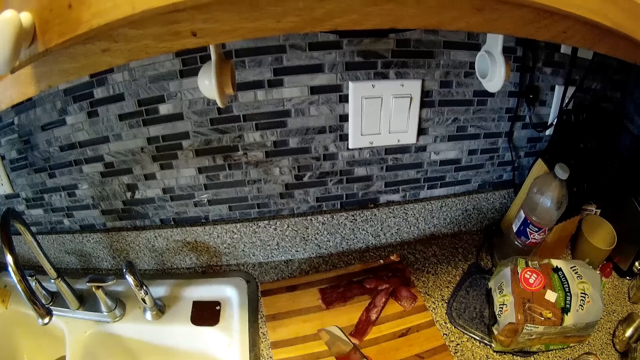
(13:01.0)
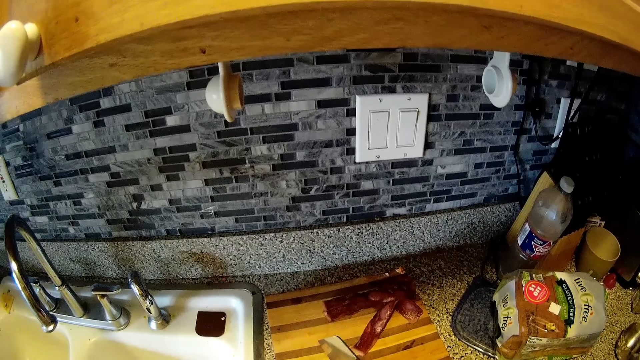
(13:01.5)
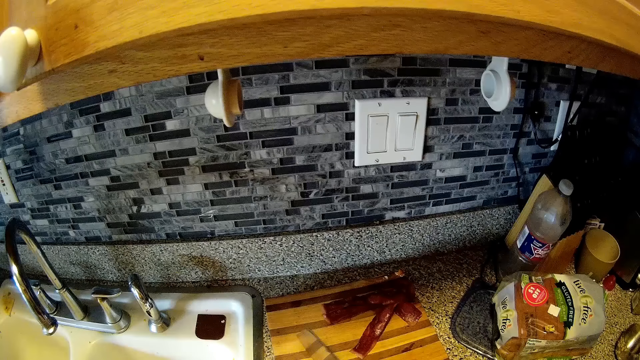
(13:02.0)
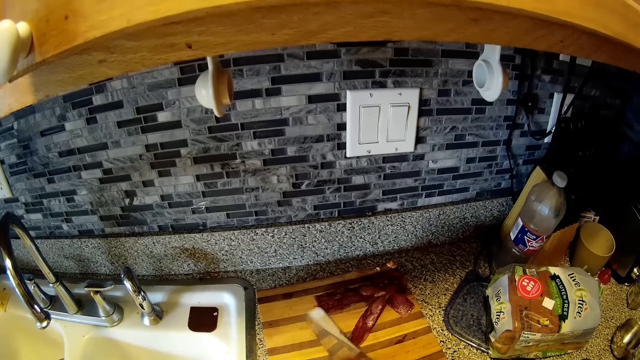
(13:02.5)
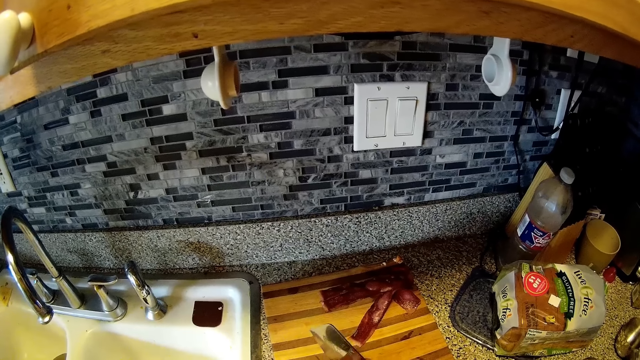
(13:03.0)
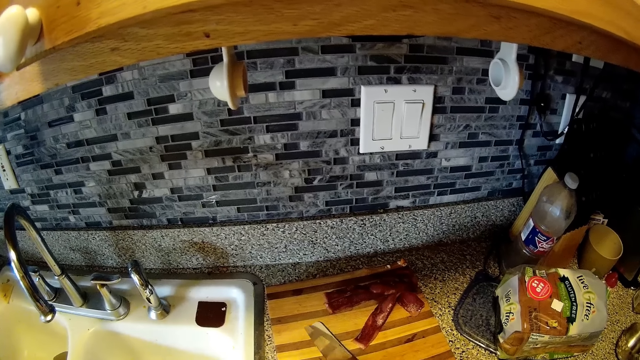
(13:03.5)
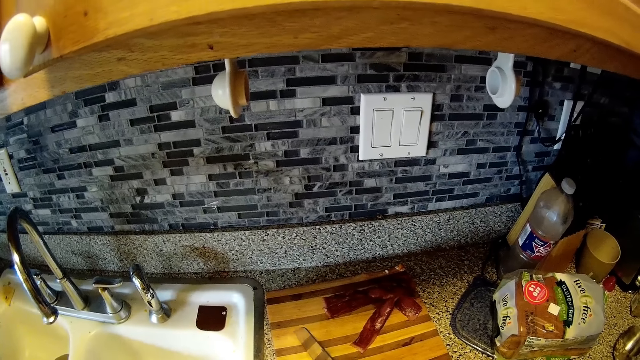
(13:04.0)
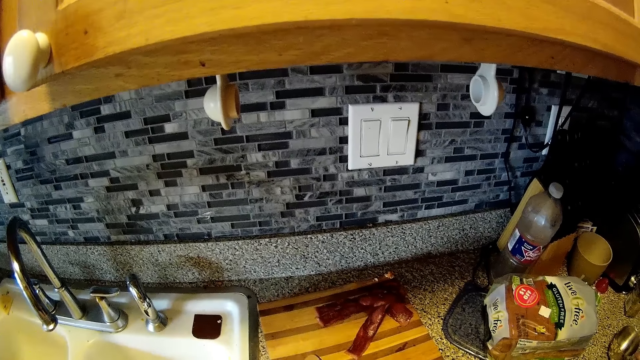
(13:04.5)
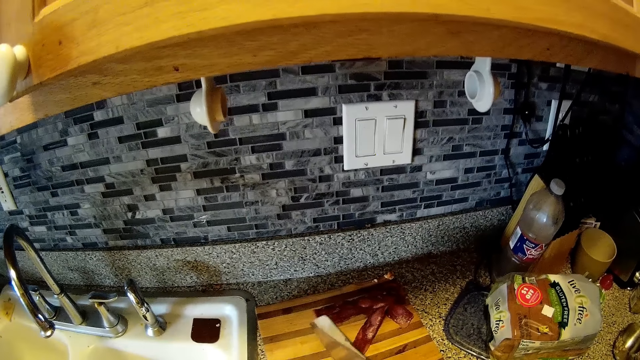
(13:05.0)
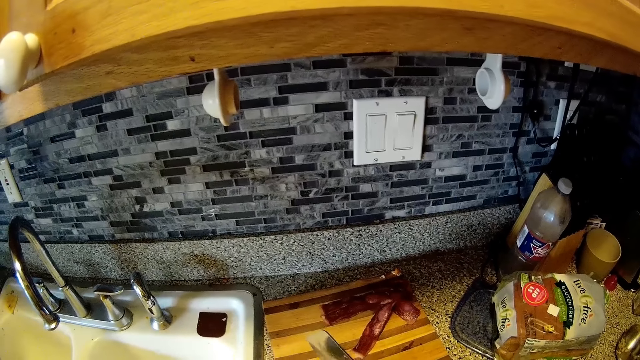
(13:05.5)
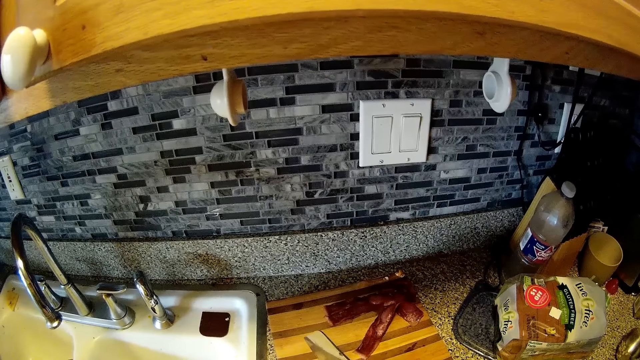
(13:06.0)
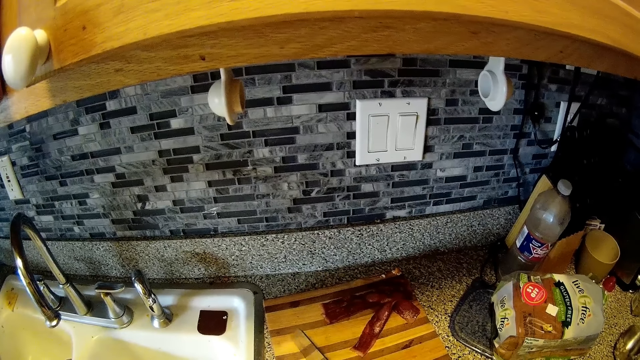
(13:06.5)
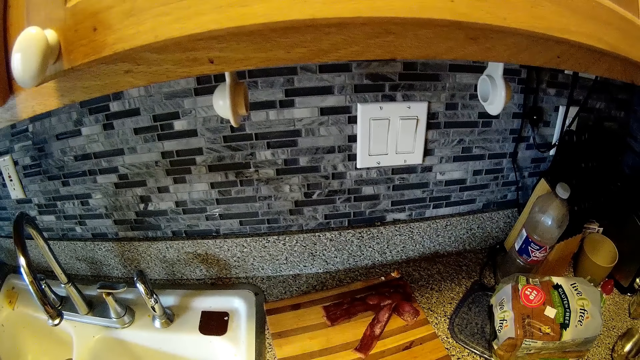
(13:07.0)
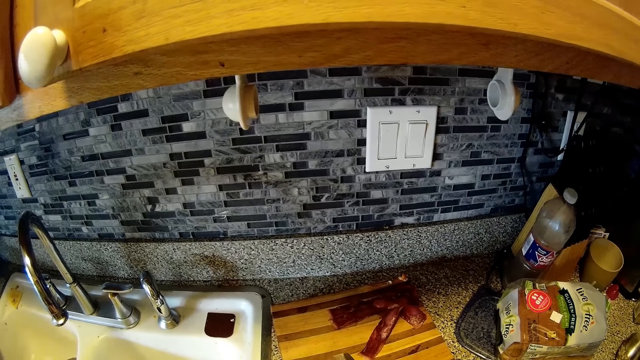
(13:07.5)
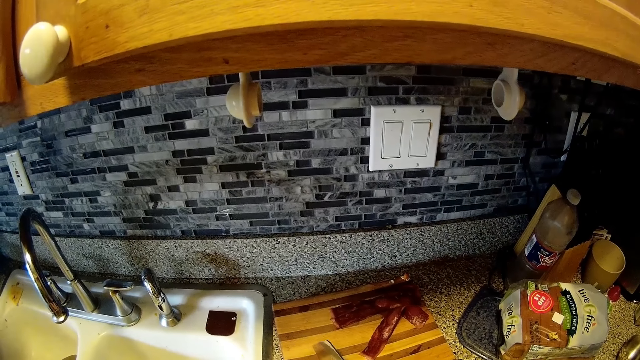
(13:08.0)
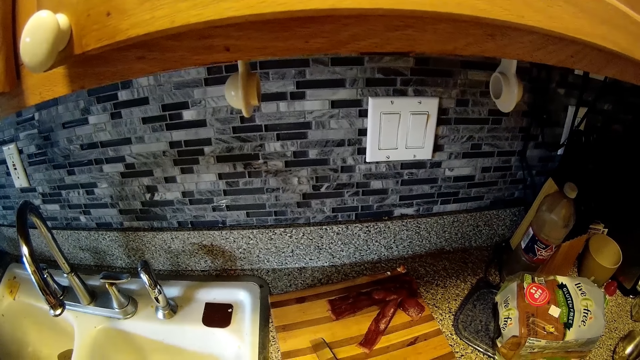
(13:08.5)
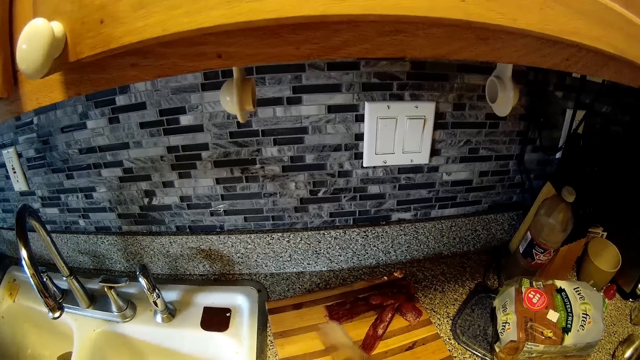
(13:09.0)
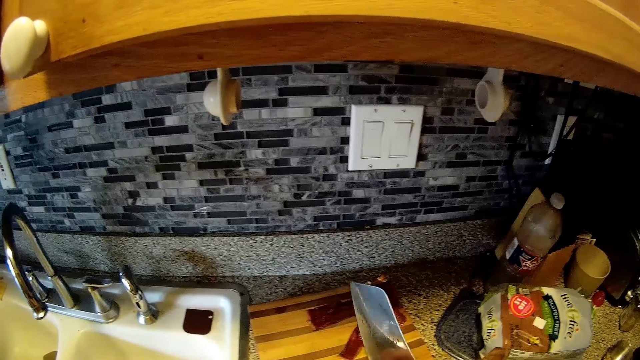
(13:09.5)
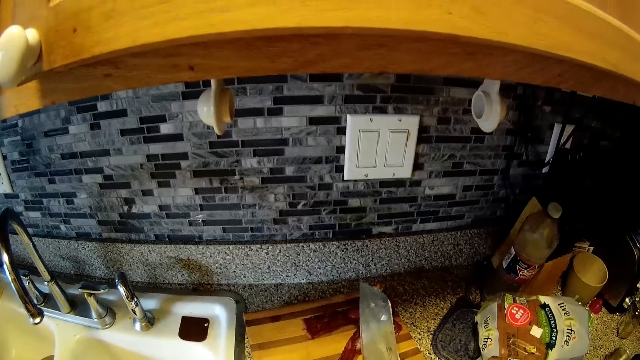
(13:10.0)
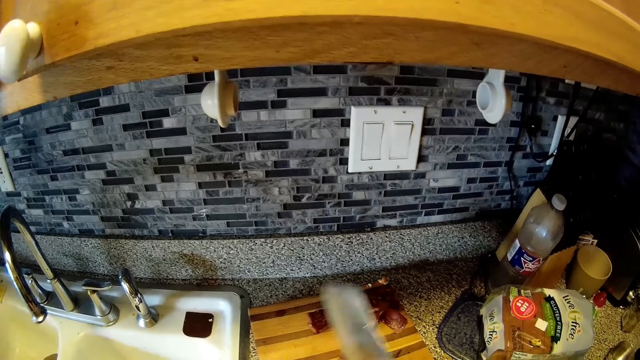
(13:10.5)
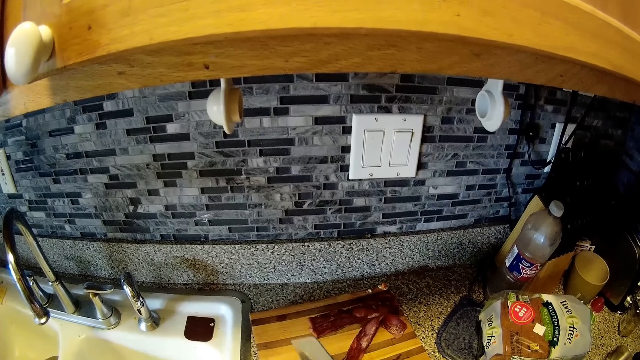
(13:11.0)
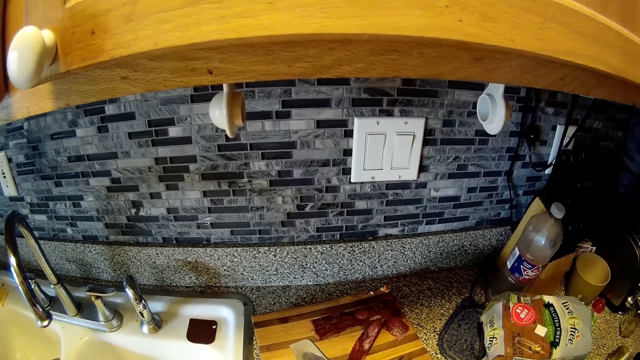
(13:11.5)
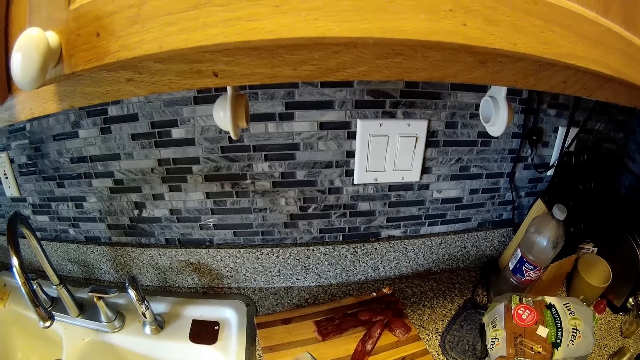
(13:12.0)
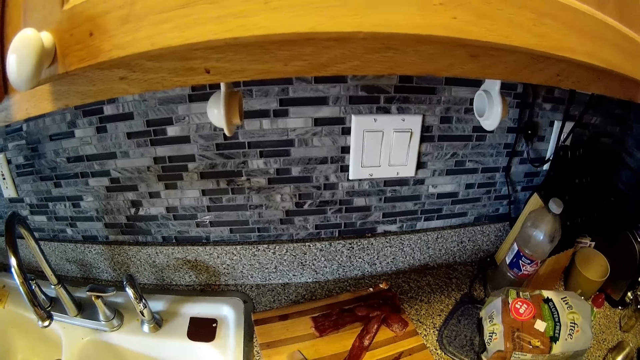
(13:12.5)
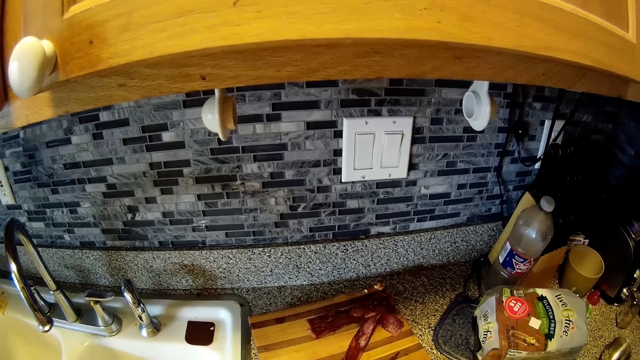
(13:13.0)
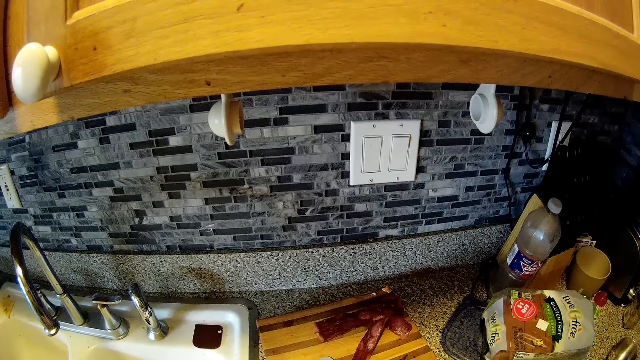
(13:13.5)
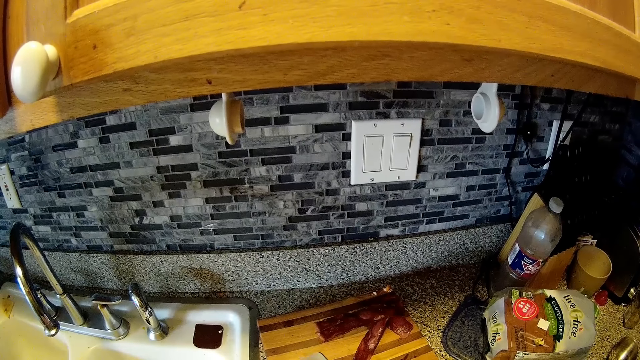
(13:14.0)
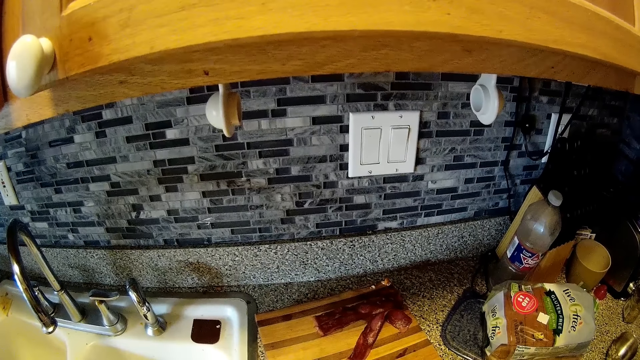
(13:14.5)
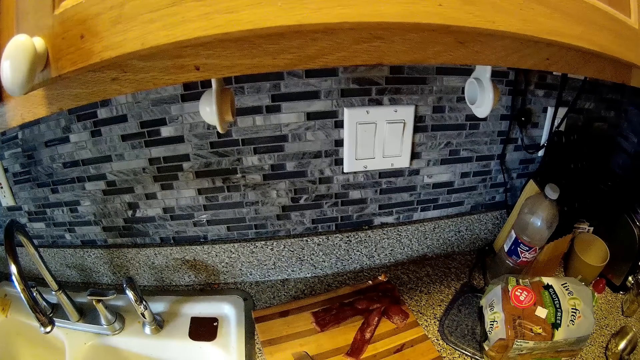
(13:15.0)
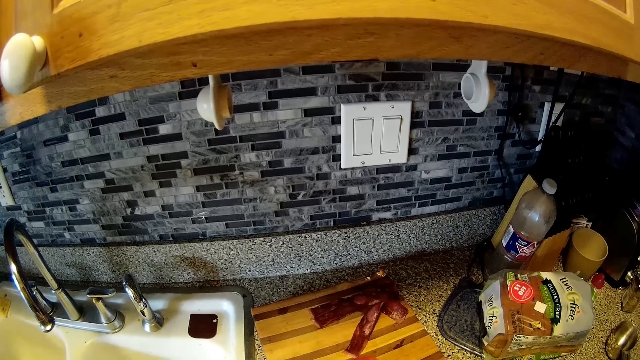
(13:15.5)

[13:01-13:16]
The camera wearer talks with a man. They interact with the man. They lift the knife. They sing a song.

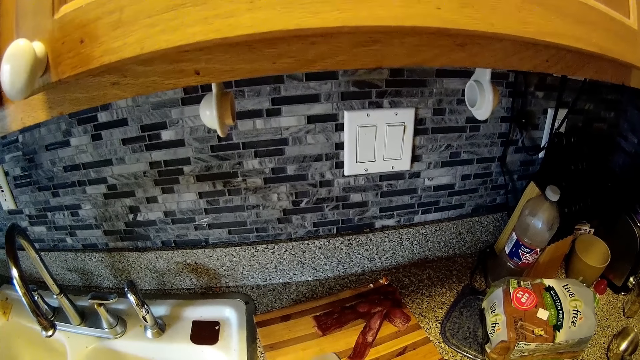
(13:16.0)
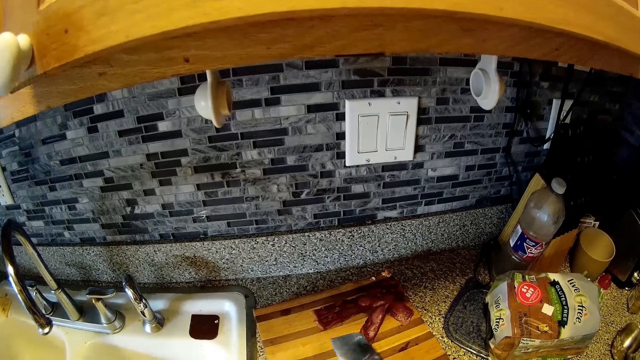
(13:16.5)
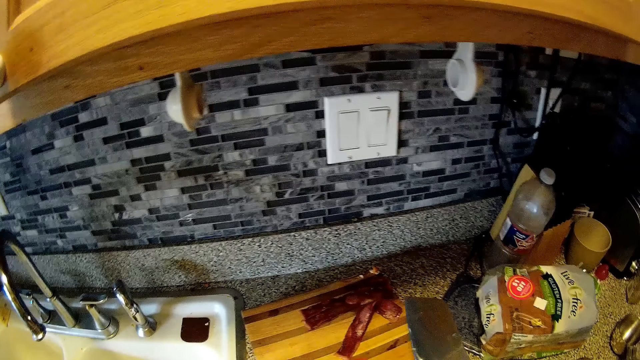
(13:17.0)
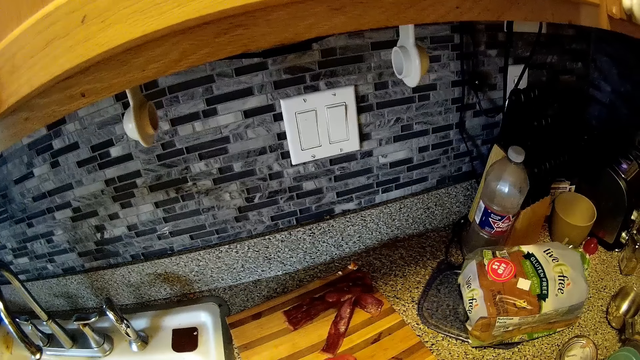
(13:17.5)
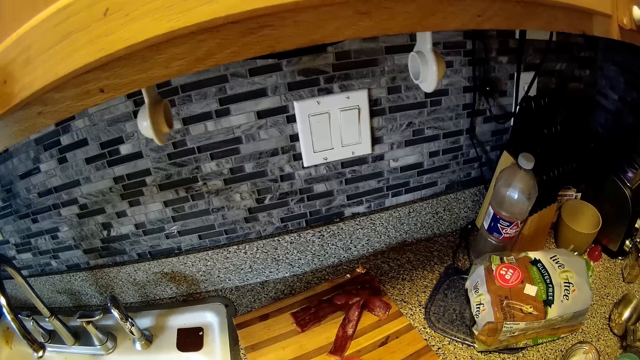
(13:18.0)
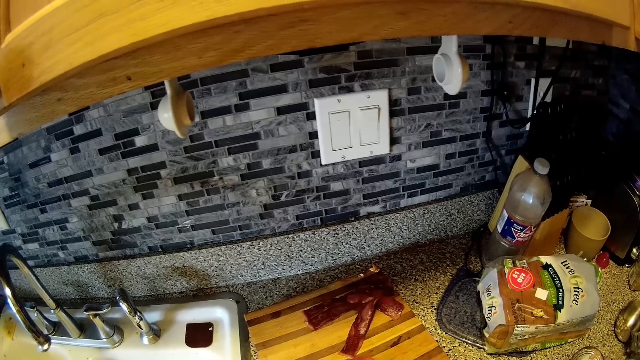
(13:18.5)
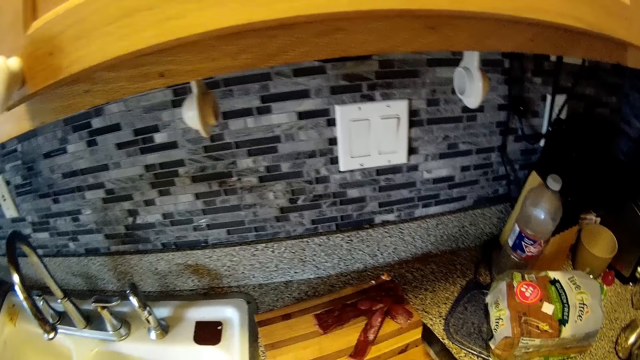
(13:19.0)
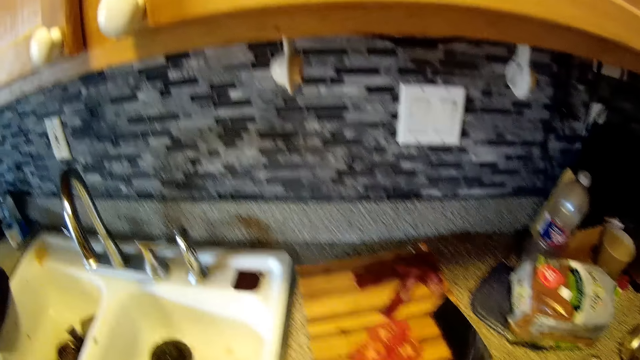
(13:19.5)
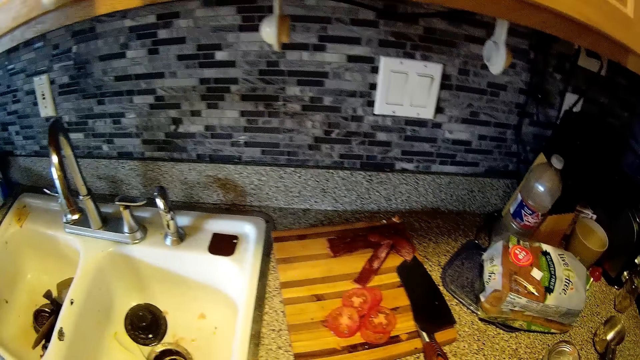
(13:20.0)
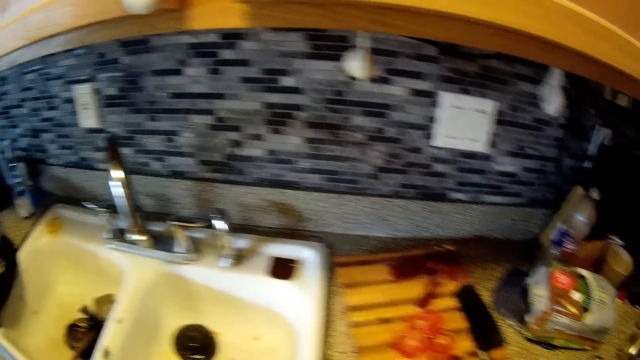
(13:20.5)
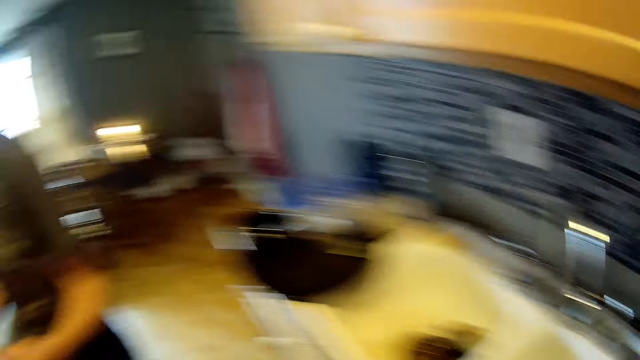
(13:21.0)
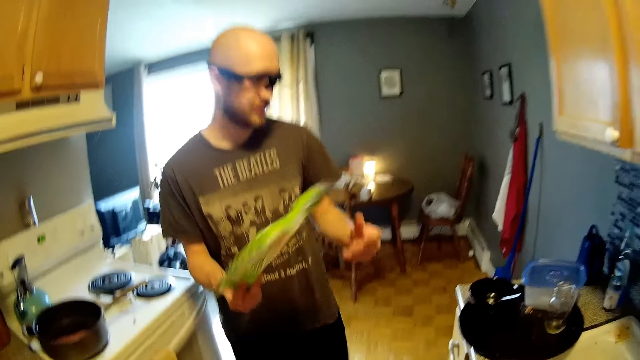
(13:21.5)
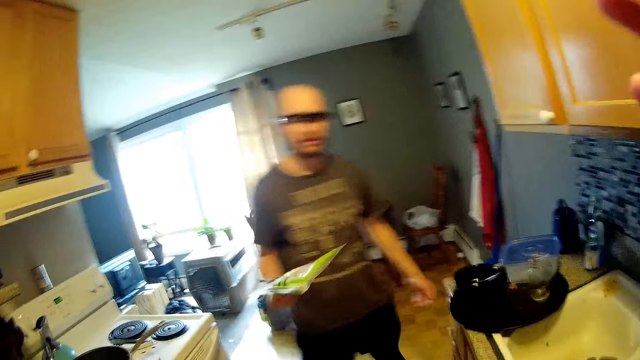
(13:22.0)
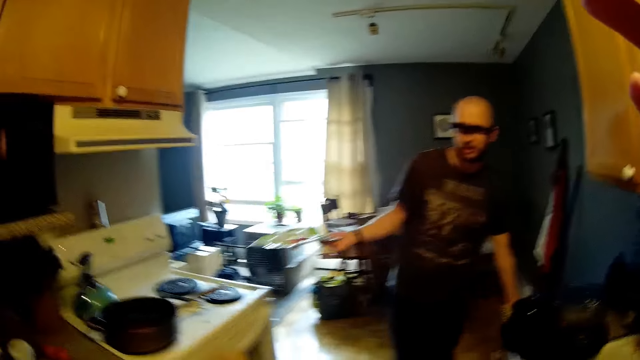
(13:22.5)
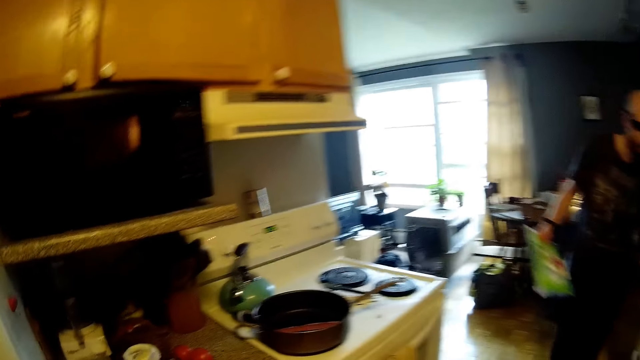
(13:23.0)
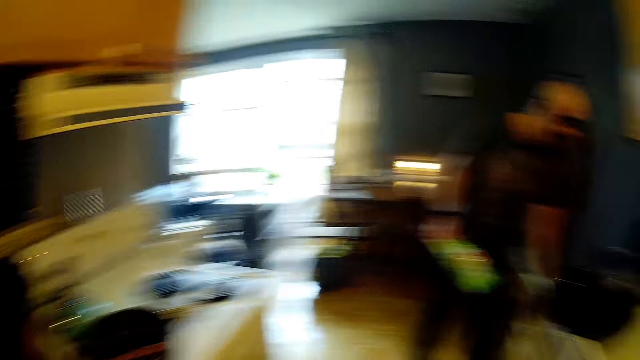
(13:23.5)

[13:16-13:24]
The camera wearer lifts the knife. She drops the knife on the chopping board with her right hand. She looks at a man. She interacts with the man. She looks at the fingers.
